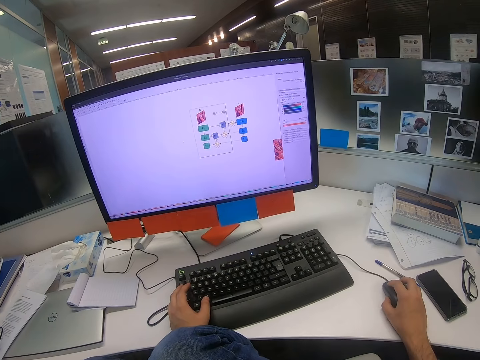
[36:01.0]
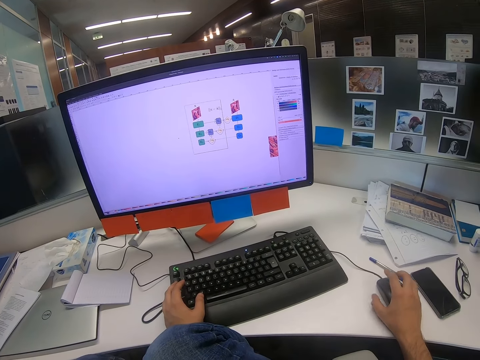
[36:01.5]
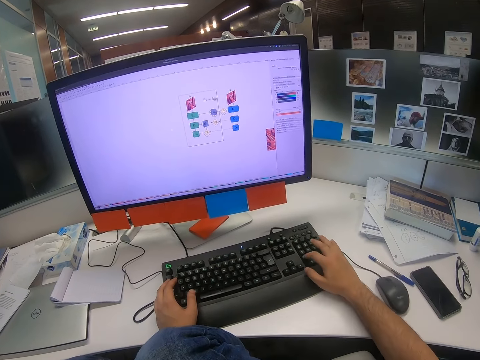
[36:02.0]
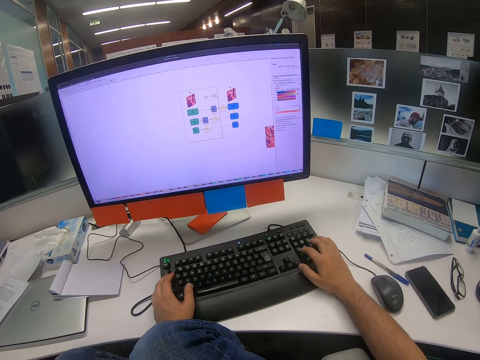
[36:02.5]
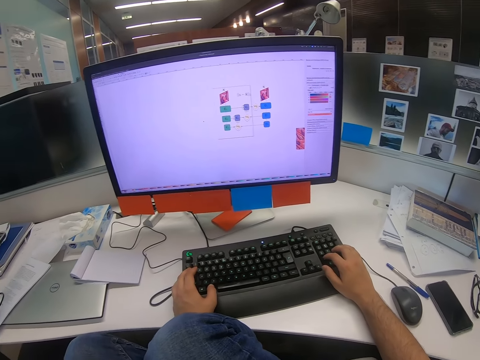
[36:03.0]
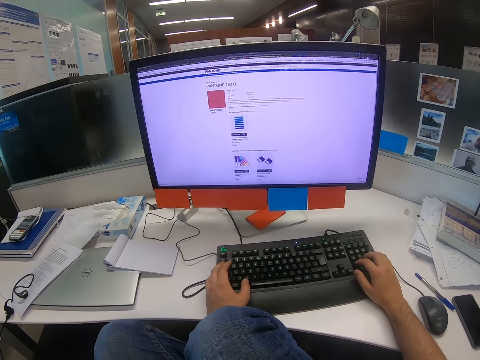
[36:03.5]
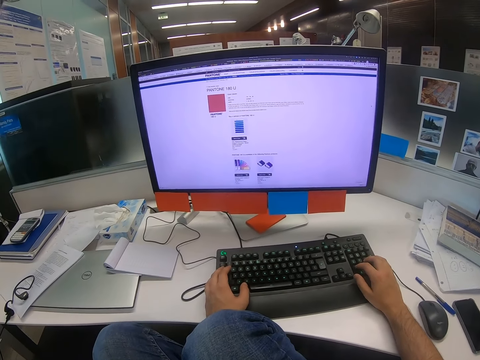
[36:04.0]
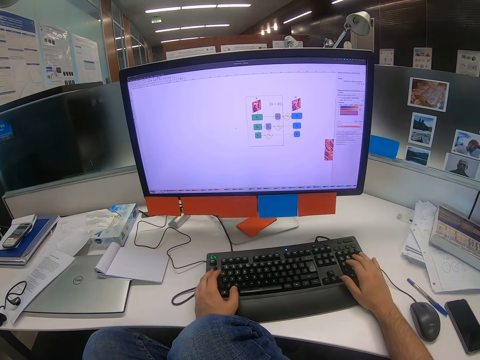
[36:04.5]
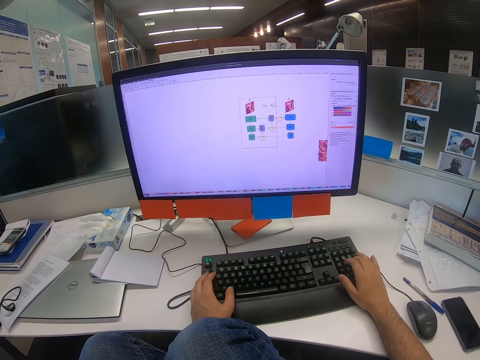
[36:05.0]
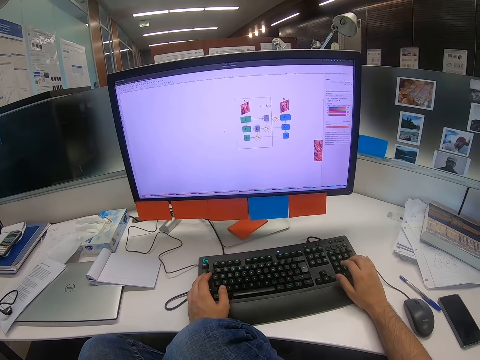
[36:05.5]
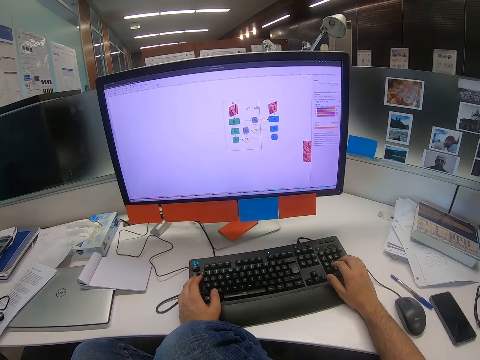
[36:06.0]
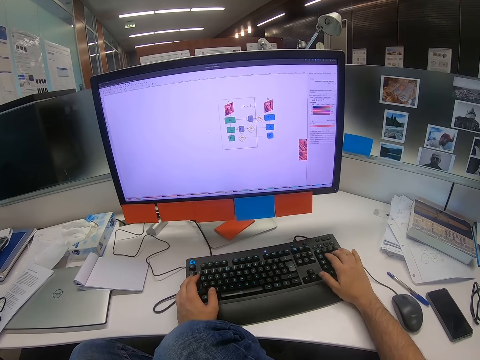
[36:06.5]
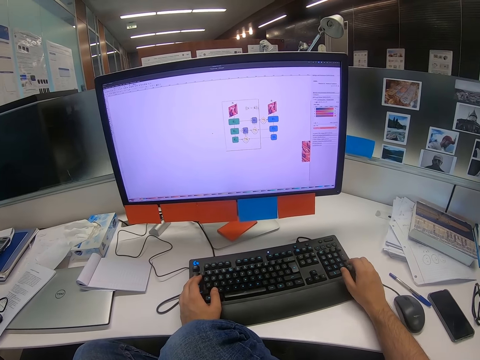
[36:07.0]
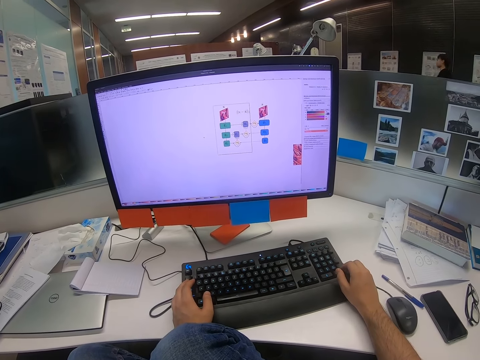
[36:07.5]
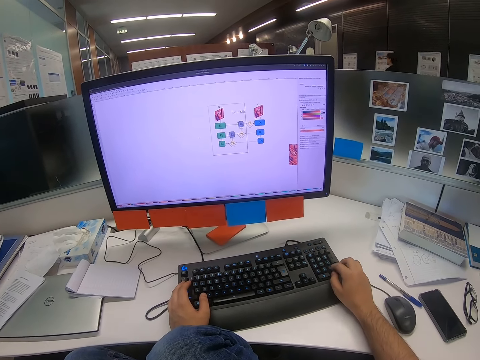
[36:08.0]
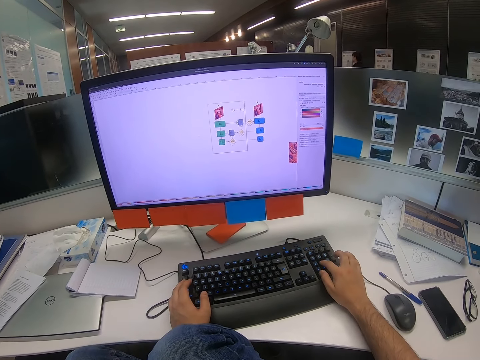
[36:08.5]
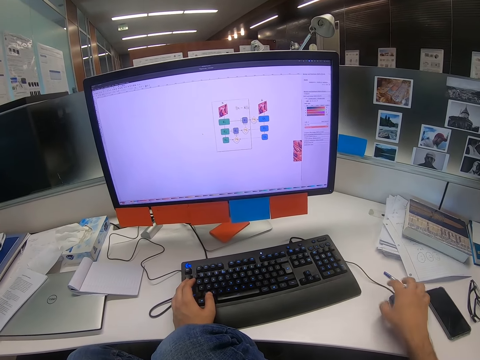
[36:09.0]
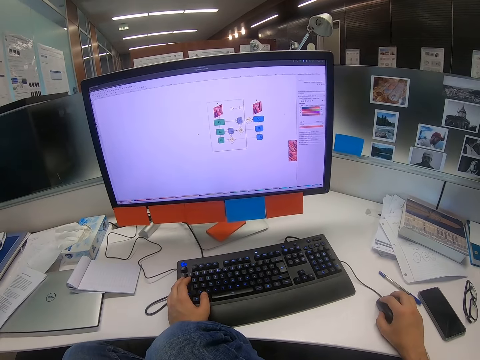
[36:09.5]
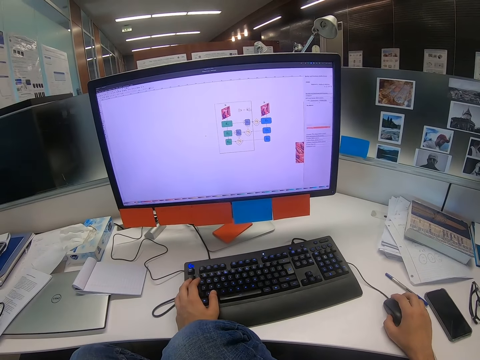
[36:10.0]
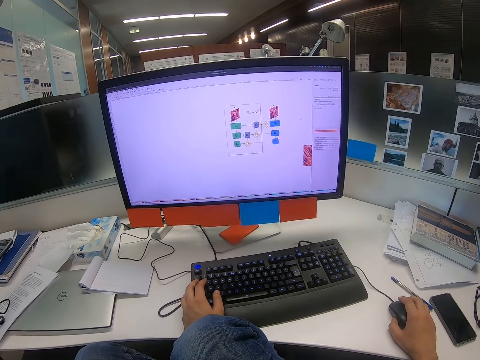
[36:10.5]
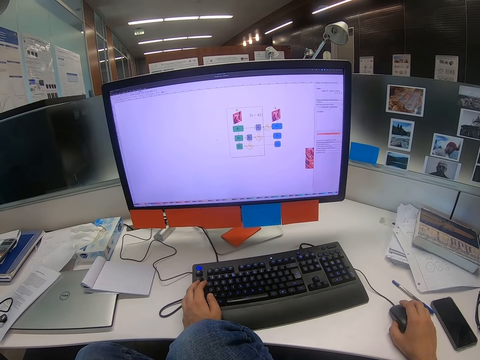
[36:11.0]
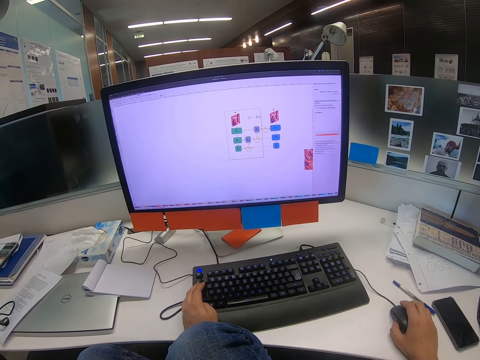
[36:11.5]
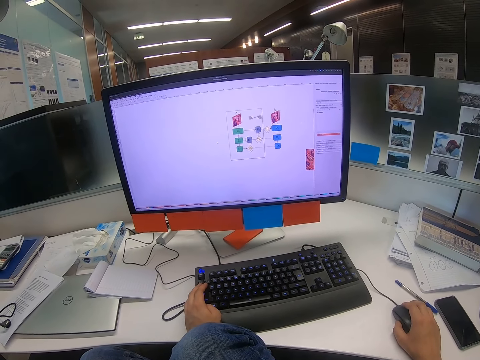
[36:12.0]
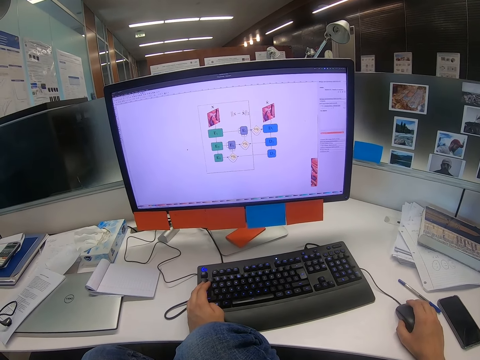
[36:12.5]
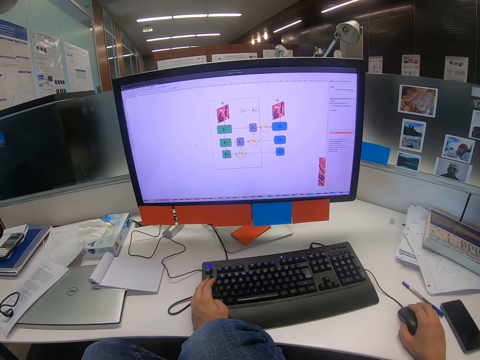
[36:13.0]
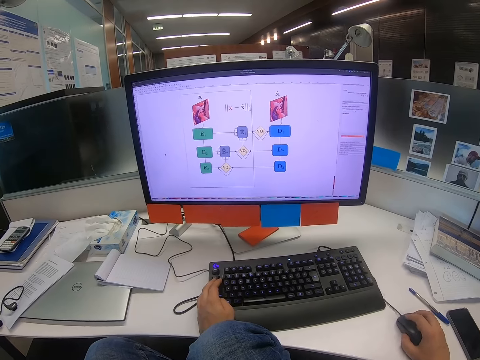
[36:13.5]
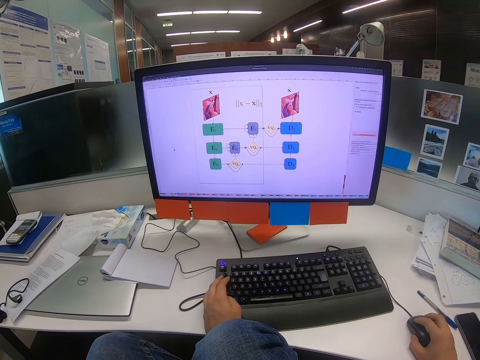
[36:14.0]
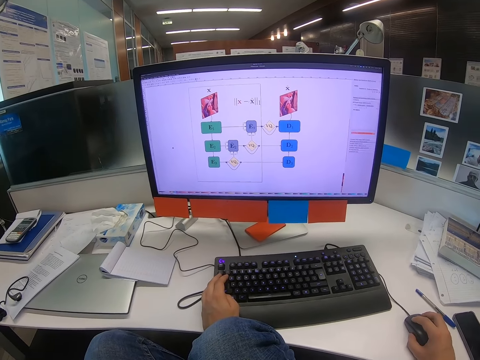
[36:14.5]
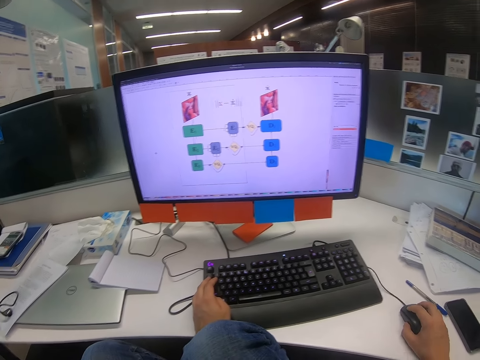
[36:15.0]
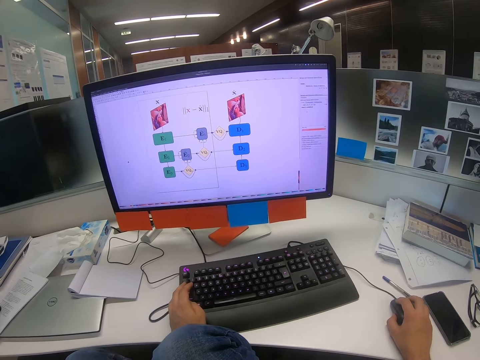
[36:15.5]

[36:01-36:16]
The camera wearer types on the keyboard with his right hand. He types on the keyboard. He moves the mouse with his right hand.

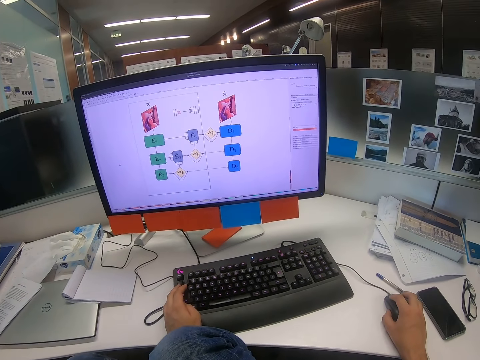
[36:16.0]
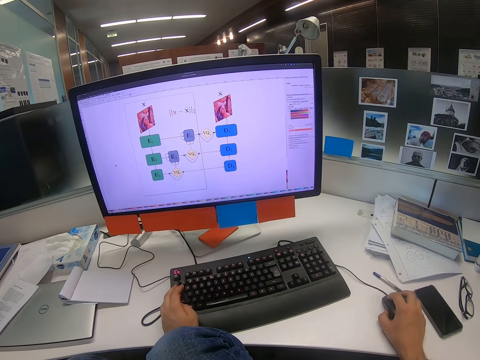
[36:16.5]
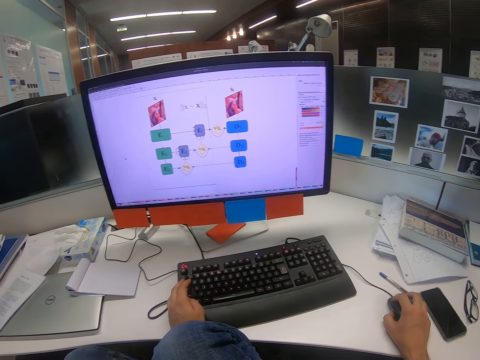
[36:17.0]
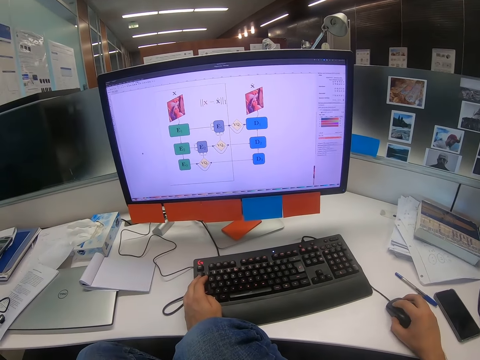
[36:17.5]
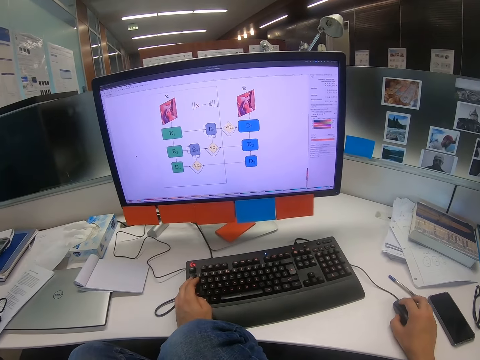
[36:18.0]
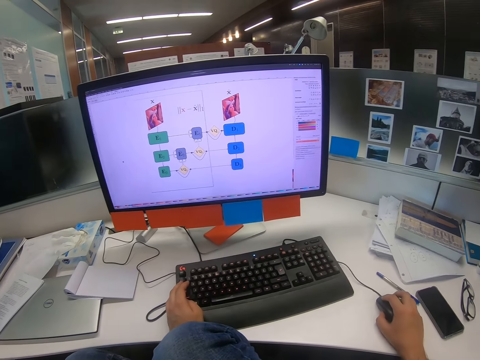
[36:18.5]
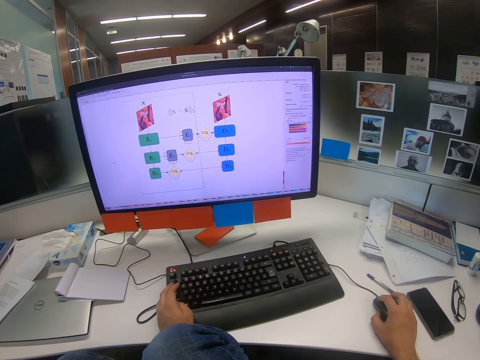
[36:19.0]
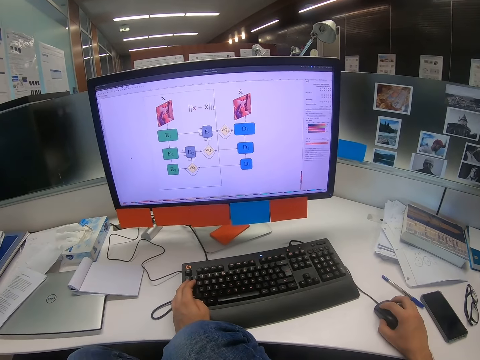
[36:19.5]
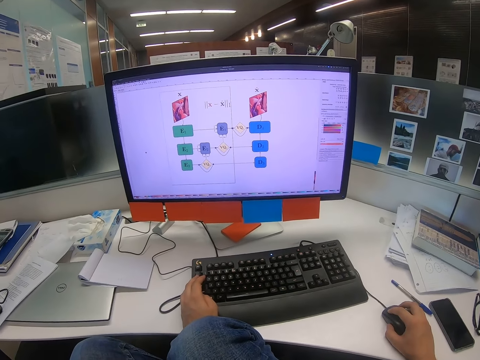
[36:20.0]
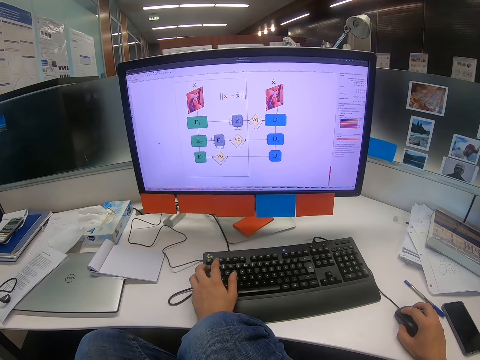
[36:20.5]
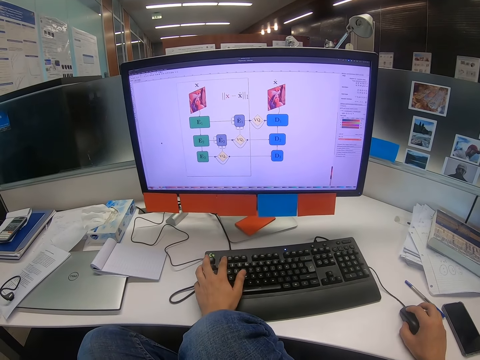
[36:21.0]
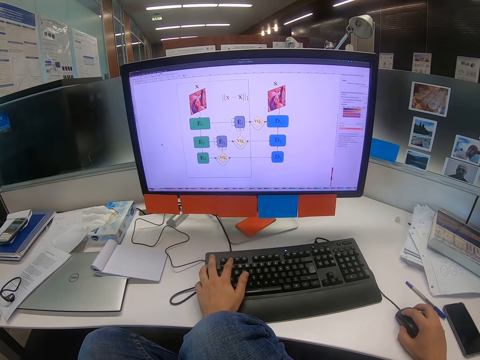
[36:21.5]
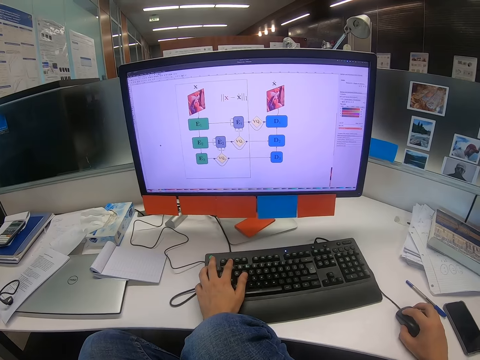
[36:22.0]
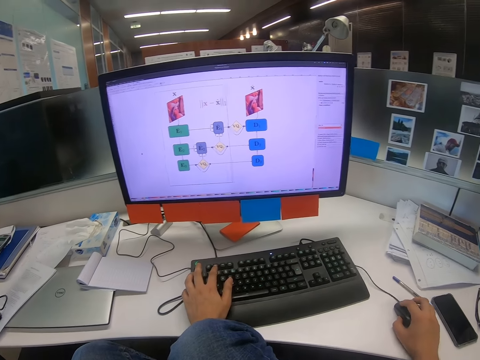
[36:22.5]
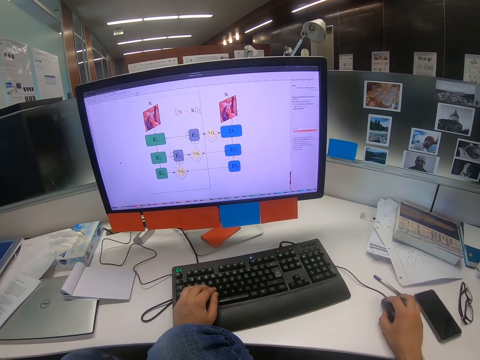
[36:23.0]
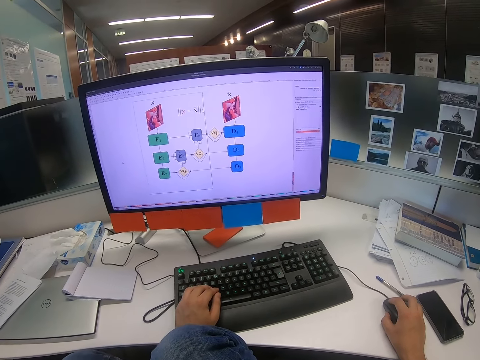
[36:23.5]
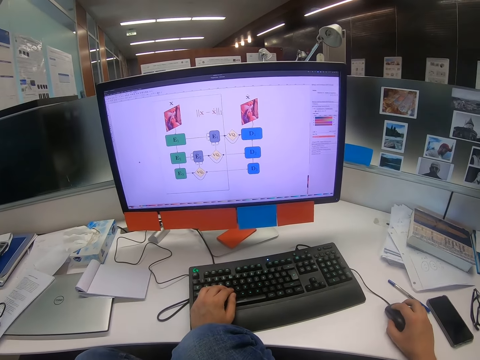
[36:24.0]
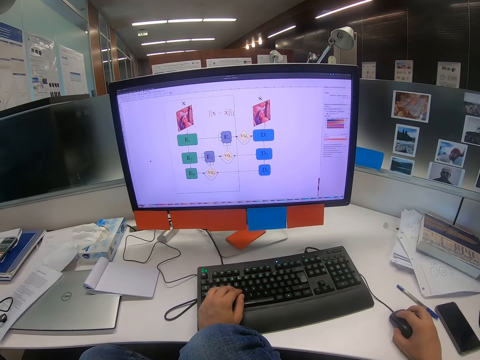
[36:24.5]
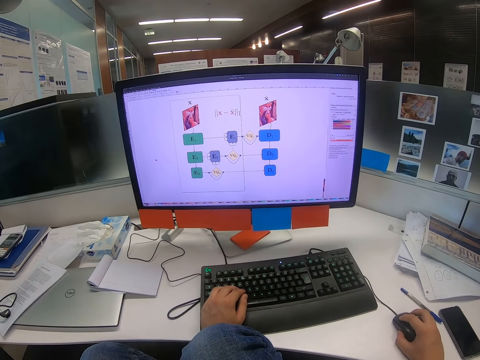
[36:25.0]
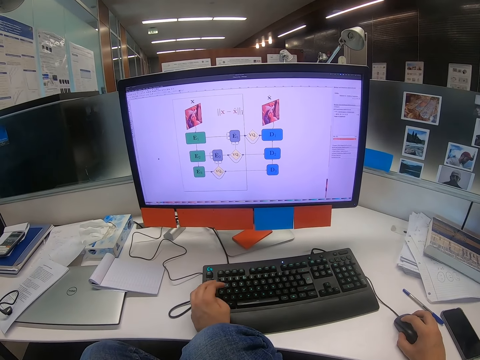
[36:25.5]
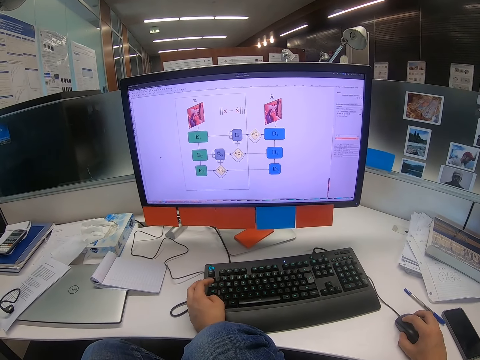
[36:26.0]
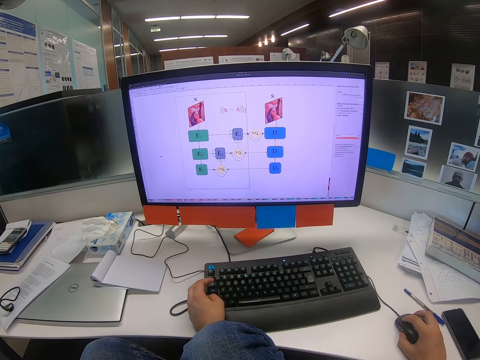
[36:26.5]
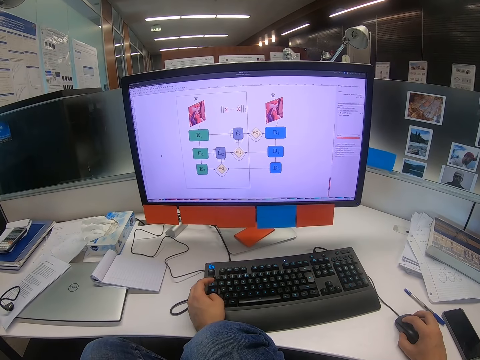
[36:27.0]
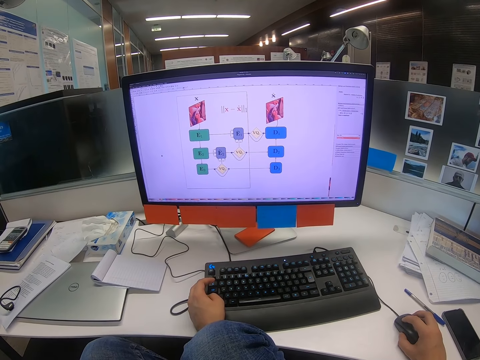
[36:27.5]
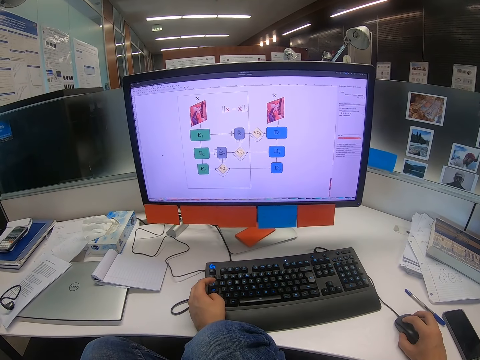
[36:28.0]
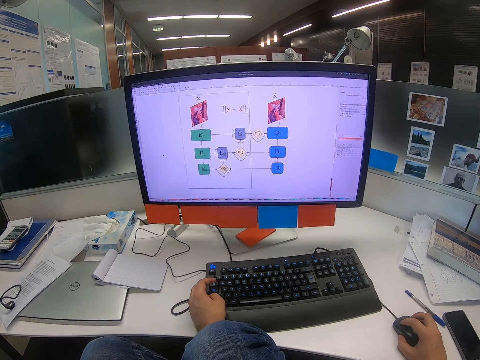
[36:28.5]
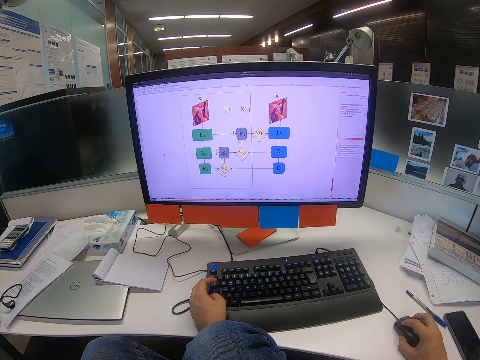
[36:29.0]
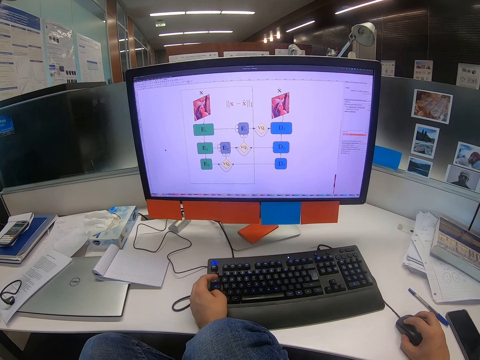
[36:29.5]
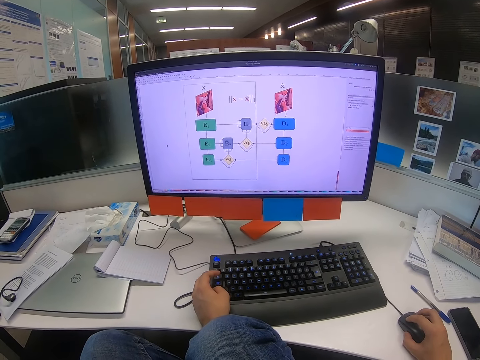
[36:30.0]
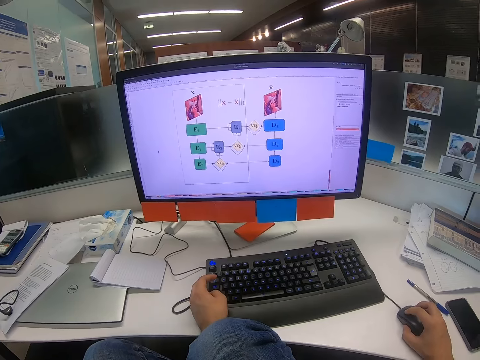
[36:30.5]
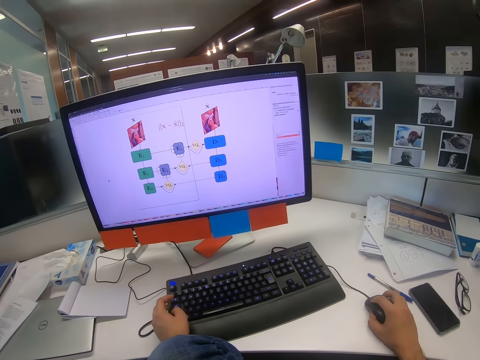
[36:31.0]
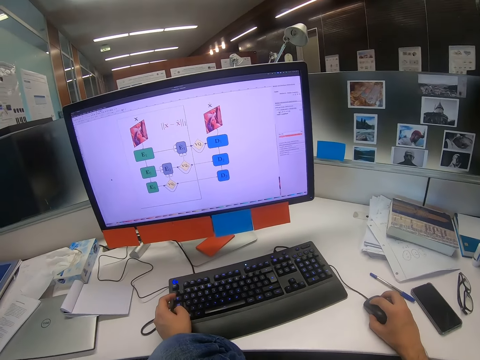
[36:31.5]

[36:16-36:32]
The camera wearer types on the keyboard with his left hand. He moves the mouse with the right hand.
